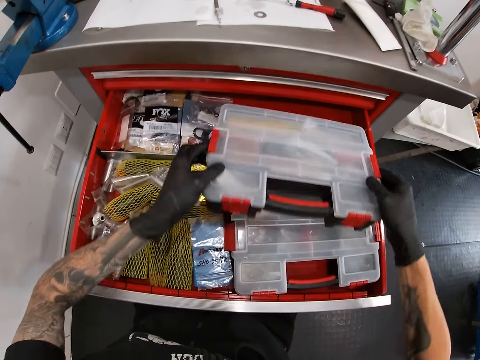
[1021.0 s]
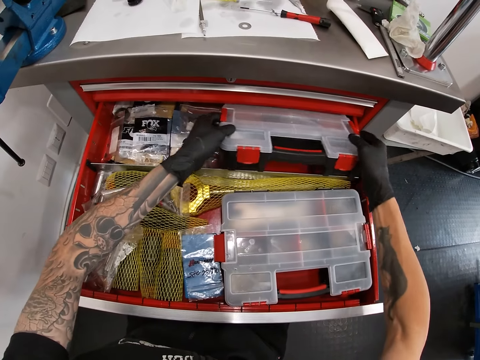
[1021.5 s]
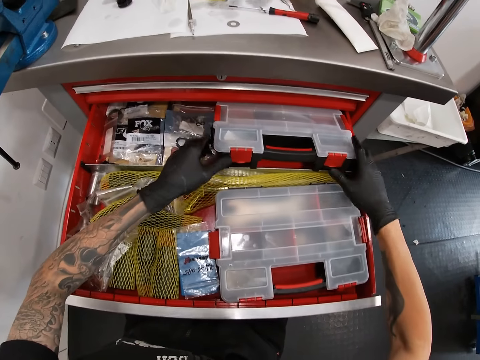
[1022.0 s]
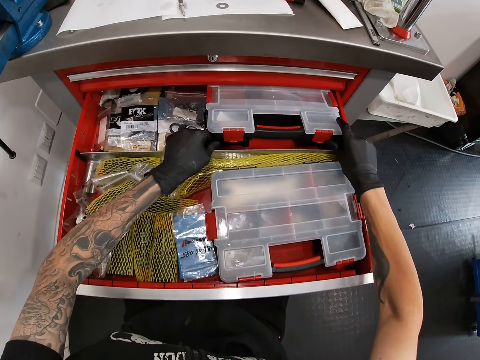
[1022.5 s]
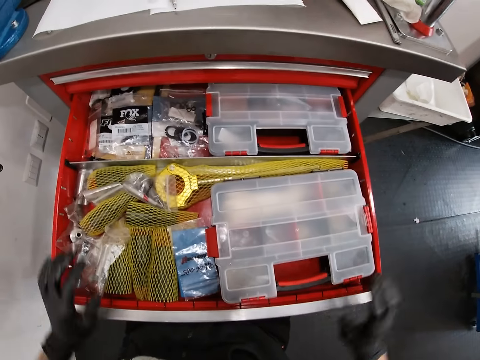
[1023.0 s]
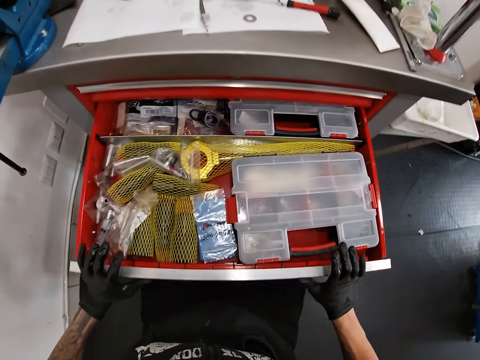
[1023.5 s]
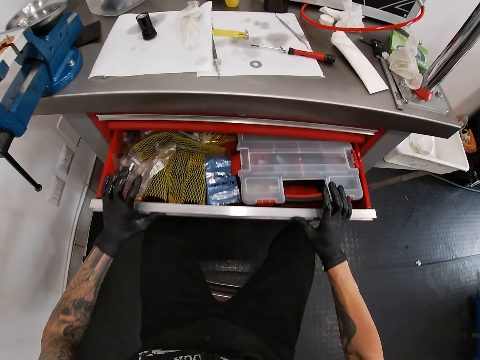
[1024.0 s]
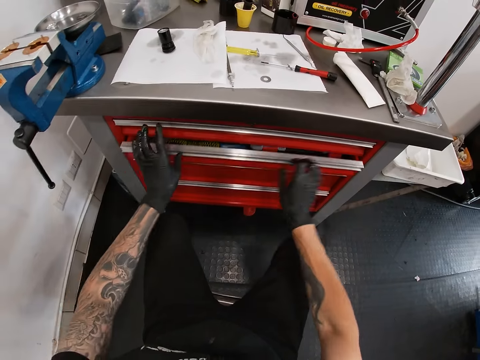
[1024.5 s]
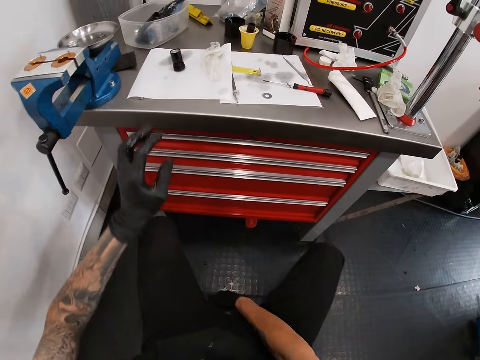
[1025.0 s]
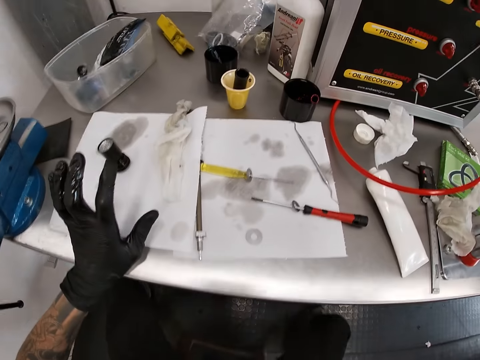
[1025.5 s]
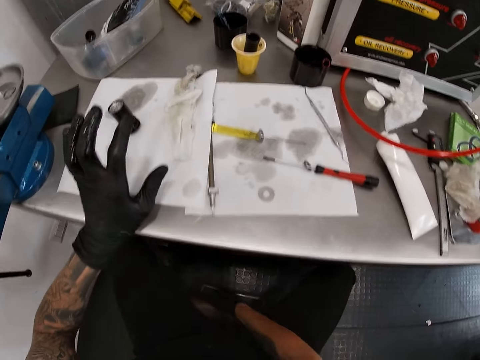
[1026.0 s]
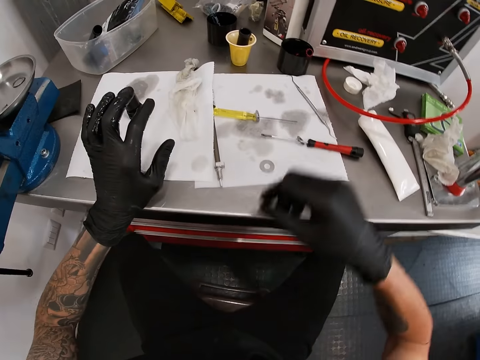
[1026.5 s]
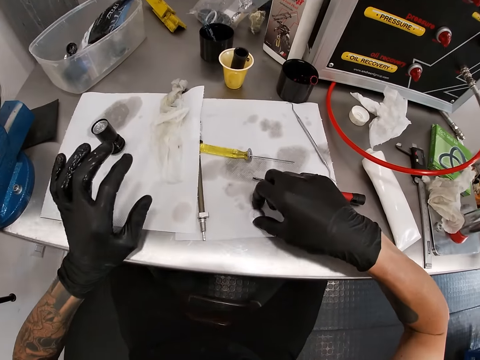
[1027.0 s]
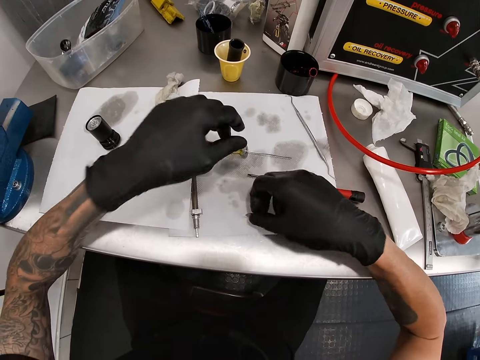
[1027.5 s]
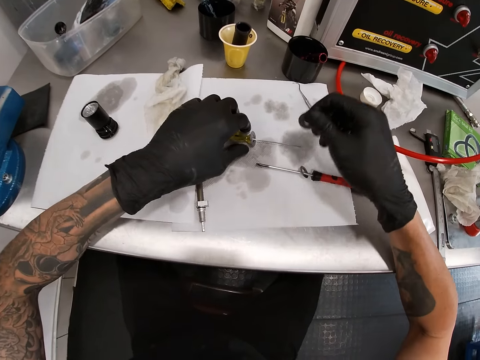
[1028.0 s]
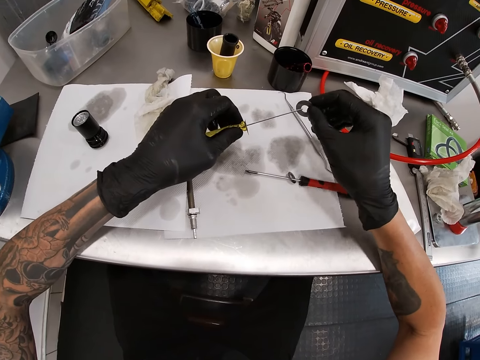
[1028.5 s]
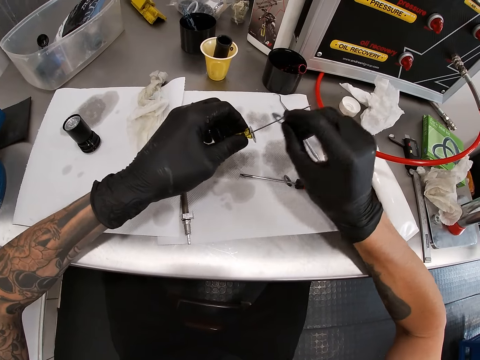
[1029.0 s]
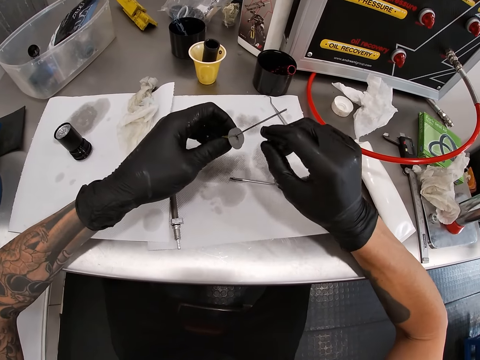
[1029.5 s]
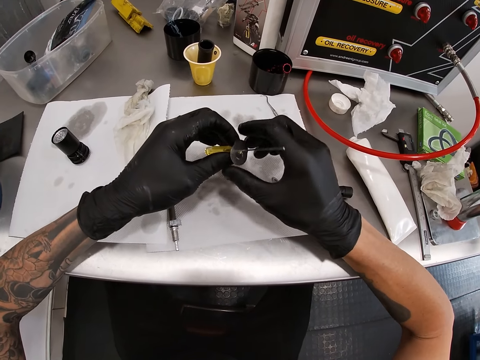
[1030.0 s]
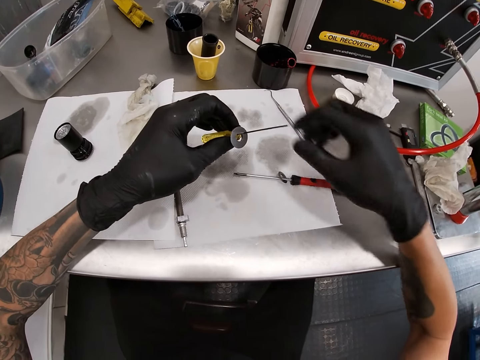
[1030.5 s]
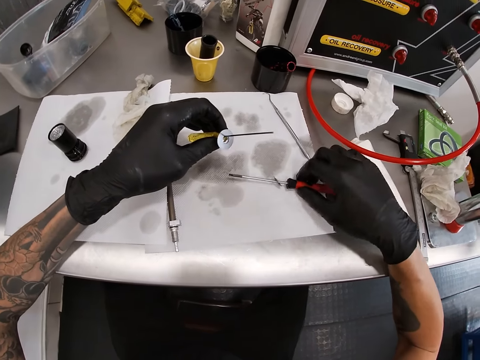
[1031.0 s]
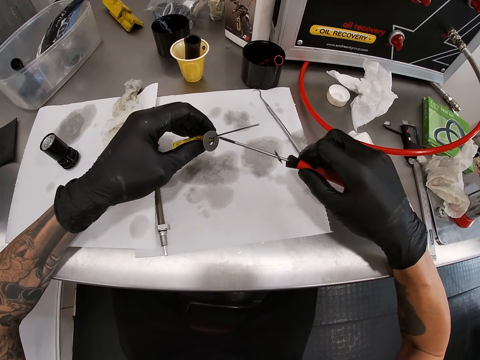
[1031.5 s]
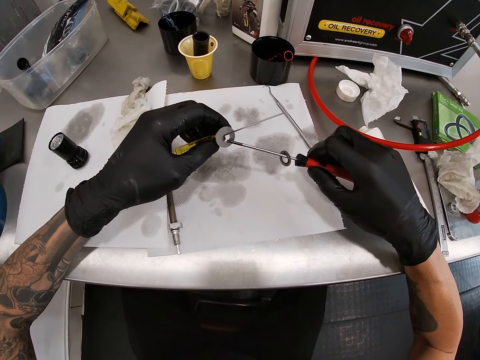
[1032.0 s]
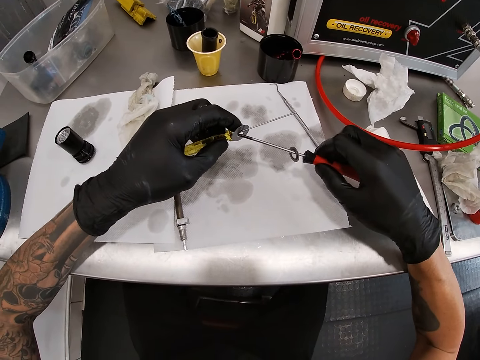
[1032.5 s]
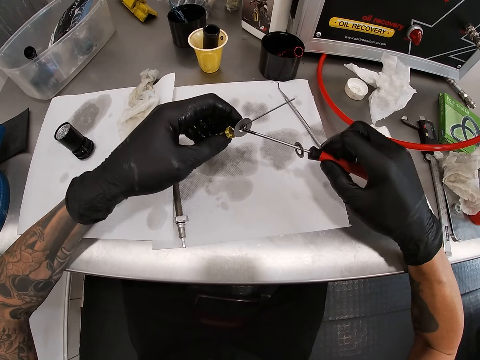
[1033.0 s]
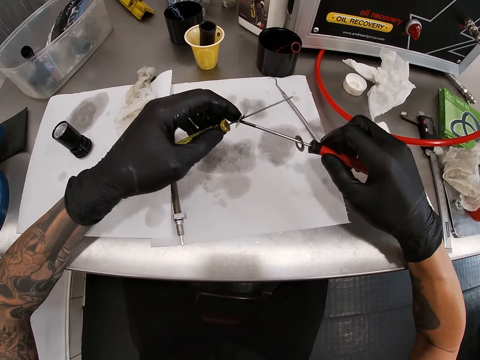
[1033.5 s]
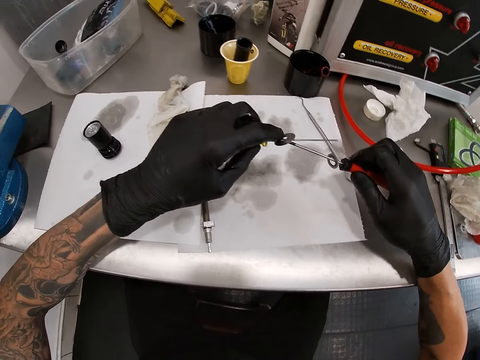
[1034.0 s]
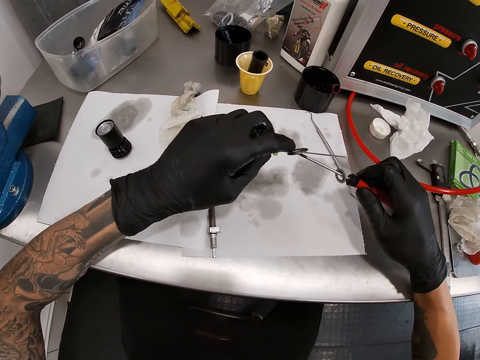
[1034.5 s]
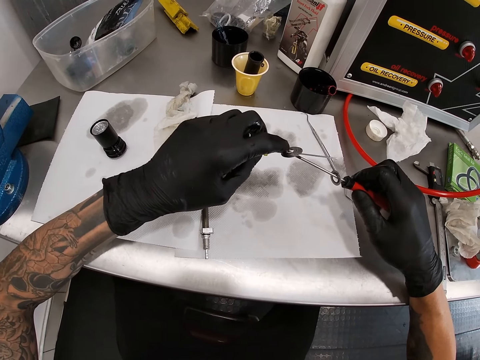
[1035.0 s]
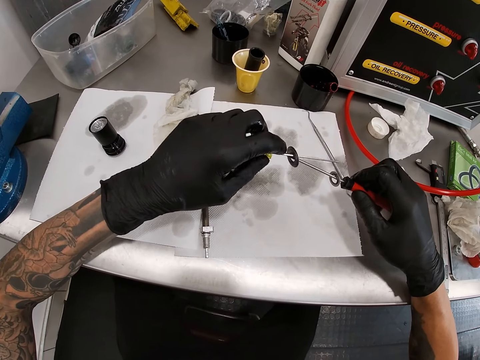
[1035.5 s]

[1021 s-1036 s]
The camera wearer puts the tool box into the drawer with both hands. He closes the drawer with both hands. He stares at the table. He picks up the spacer or bolt washer on the tool chest. He picks up the screwdriver on the tool chest with his left hand. He puts the spacer in his right hand into the screwdriver in his left hand. He stares at the bolt washer. He picks up the screwdriver on the tool chest with his right hand. He inserts the screwdriver in his right hand into the spacer in the screwdriver in his left hand. He stares at the bolt washer.

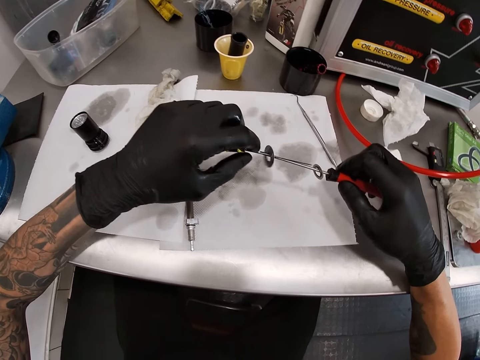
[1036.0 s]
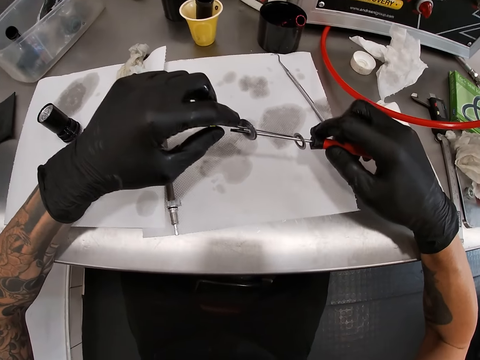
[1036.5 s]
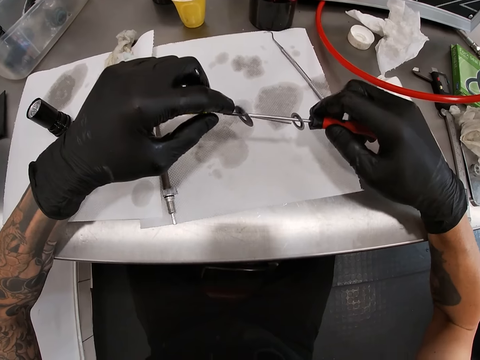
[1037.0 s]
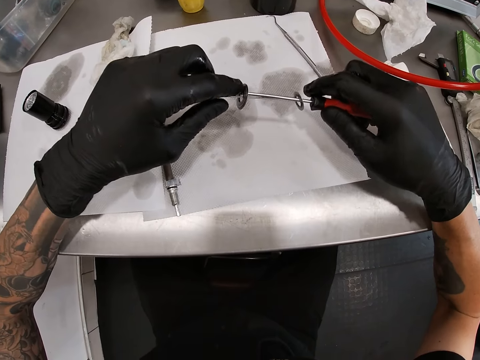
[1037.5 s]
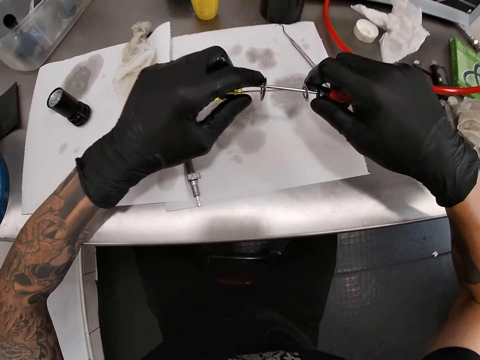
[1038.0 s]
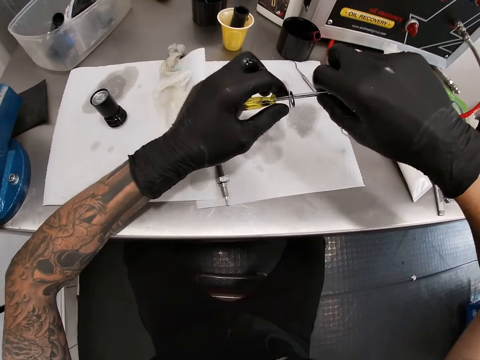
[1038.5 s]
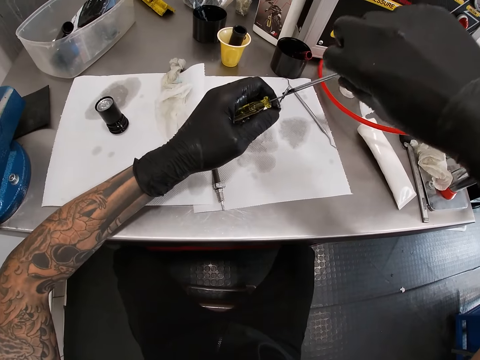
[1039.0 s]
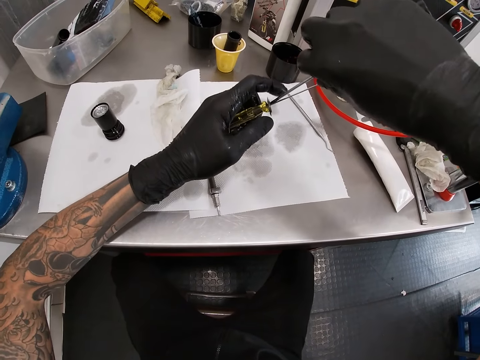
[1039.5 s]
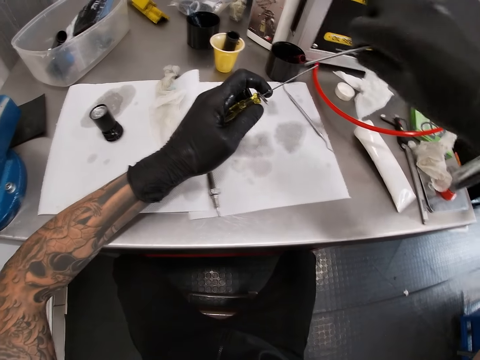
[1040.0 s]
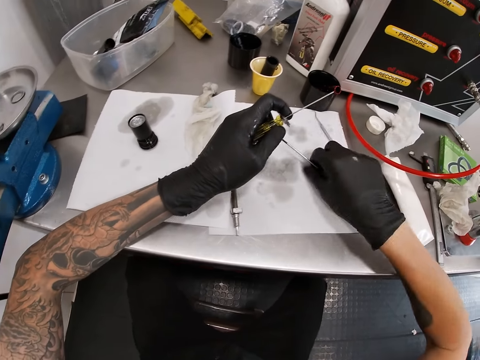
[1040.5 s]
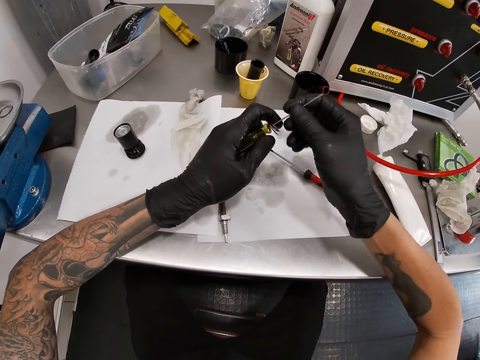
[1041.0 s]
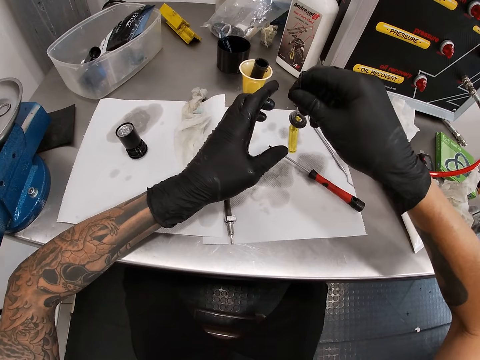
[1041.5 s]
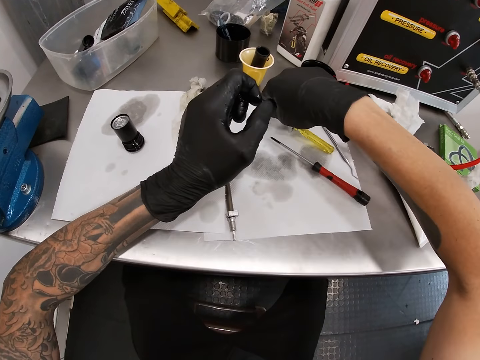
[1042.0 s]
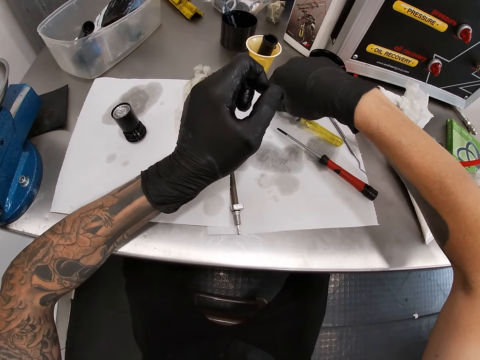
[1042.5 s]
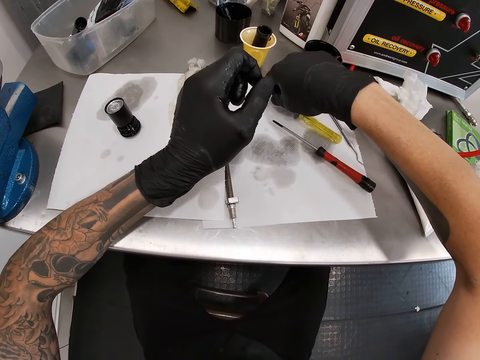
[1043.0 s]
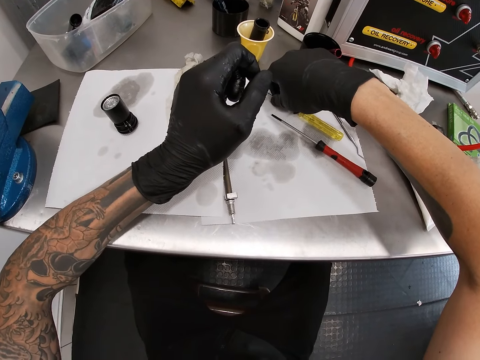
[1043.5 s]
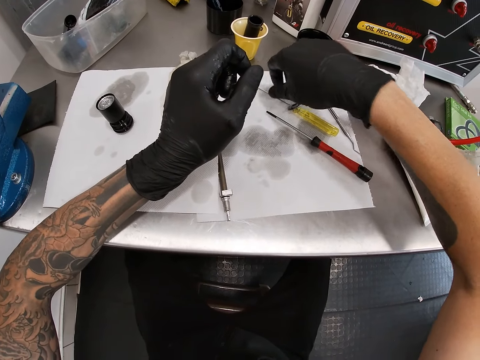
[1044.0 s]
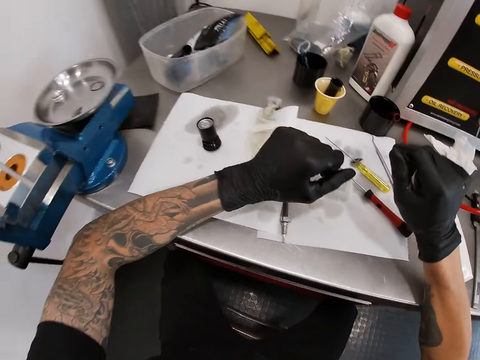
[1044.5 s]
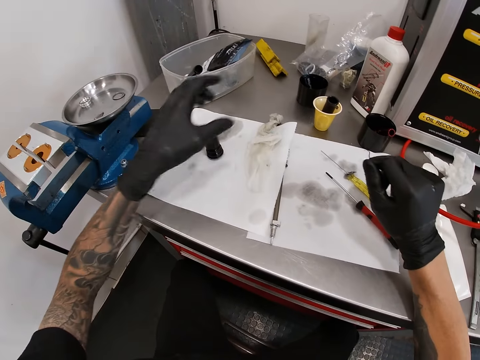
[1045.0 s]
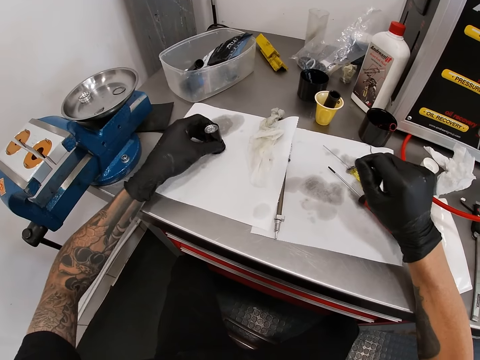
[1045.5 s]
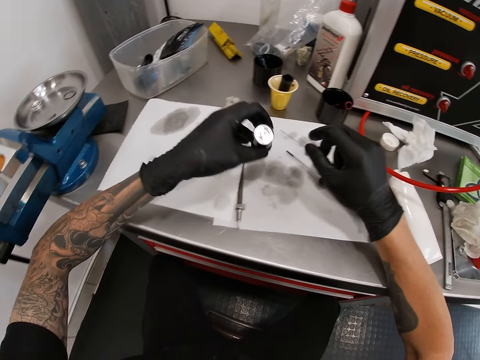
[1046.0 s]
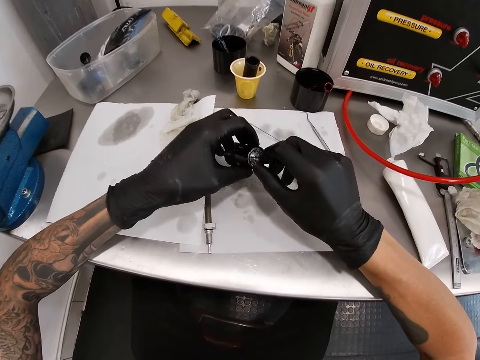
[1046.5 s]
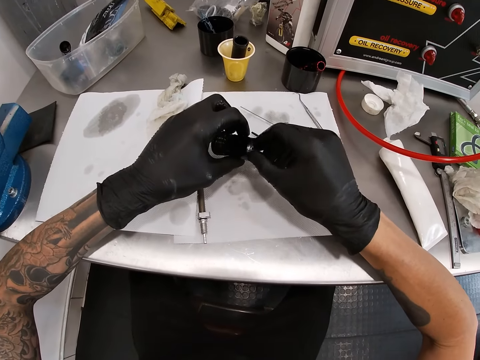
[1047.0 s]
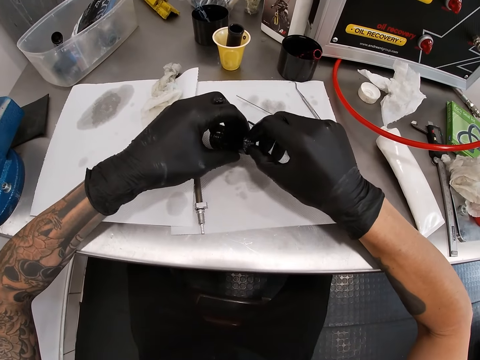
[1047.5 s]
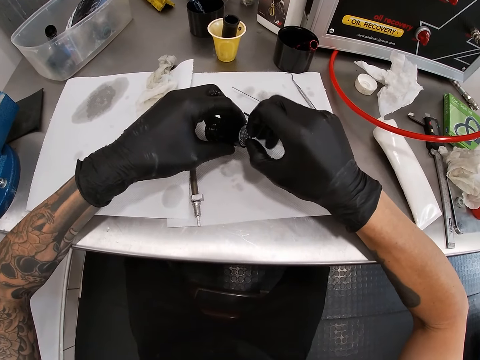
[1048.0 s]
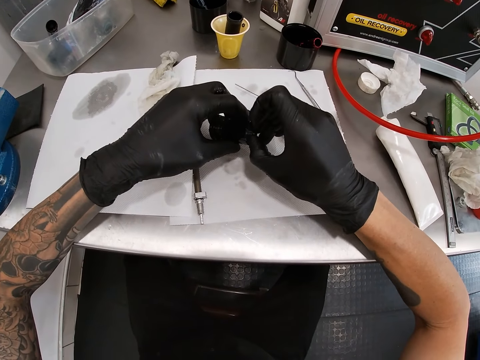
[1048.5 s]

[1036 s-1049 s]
The camera wearer inspects the bolt washer. He drops the screwdriver in his right hand on the tool chest. He holds the shank of the screwdriver in his left hand with his right hand. He stares at the bolt washer. He sets the screwdriver in his right hand on the tool chest. He stares at the table. He picks up the hub shell or spare part on the tool chest with his left hand. He inspects the spare part. He removes the cap of the hub shell with his right hand.
